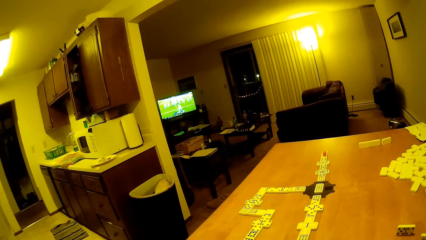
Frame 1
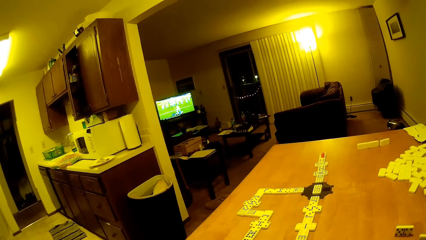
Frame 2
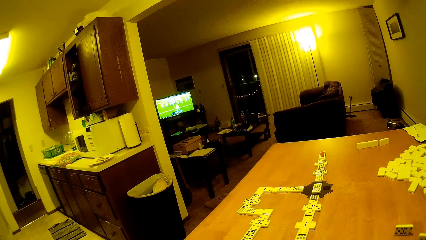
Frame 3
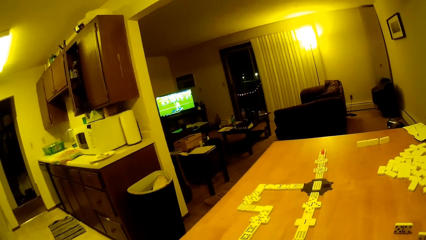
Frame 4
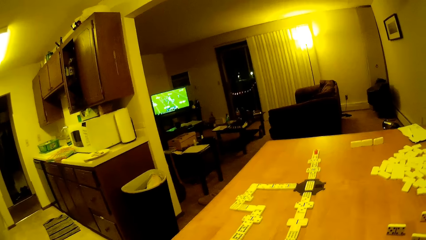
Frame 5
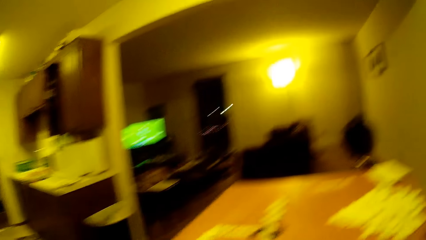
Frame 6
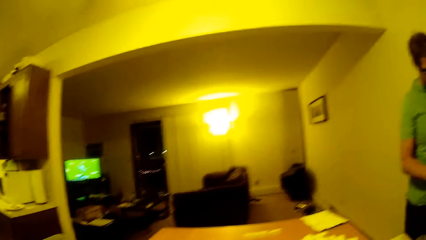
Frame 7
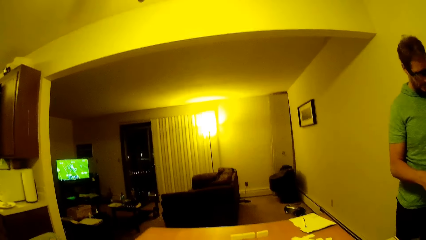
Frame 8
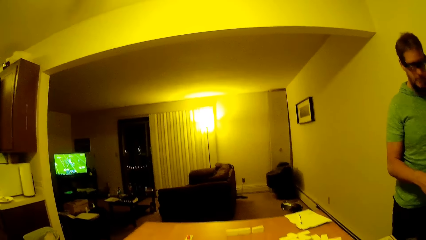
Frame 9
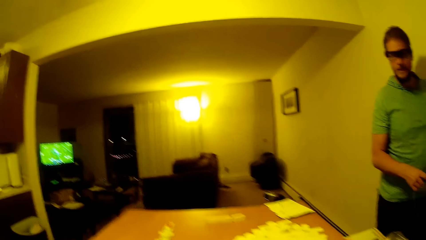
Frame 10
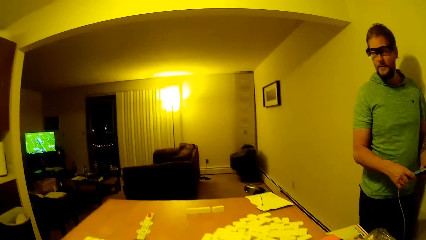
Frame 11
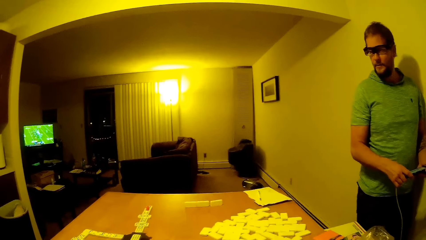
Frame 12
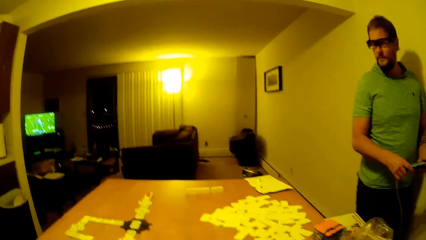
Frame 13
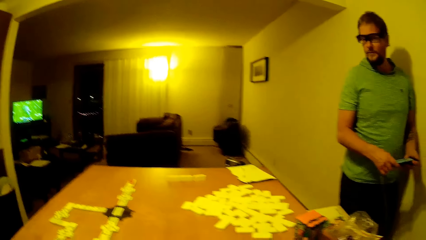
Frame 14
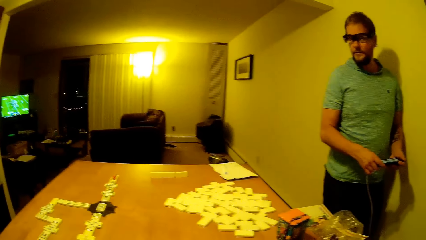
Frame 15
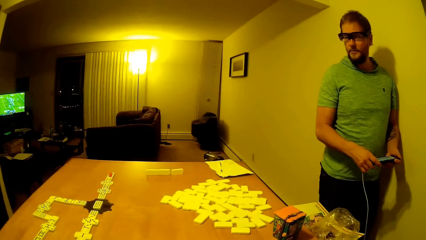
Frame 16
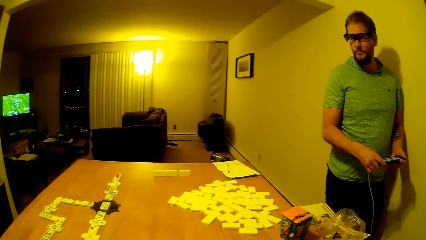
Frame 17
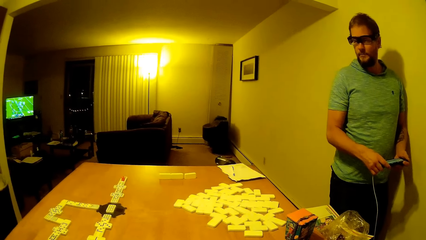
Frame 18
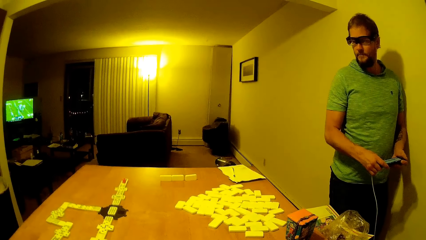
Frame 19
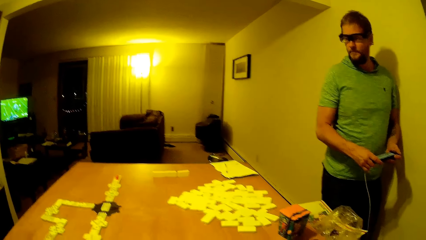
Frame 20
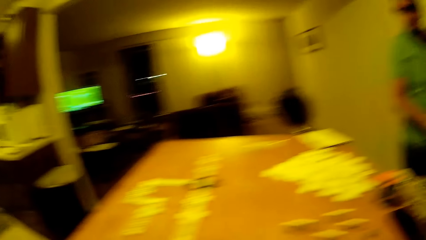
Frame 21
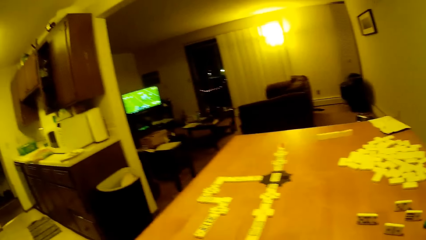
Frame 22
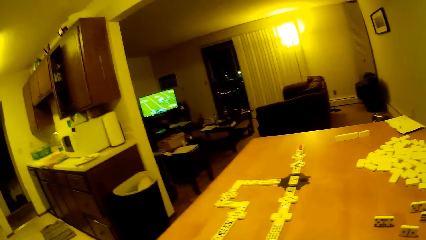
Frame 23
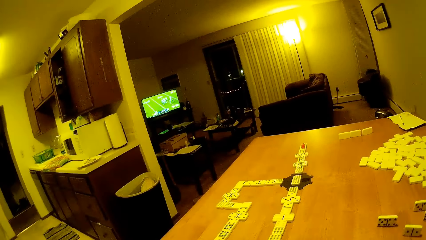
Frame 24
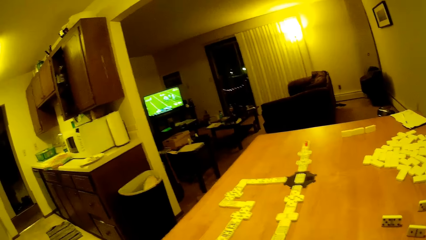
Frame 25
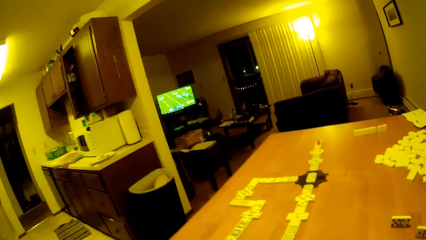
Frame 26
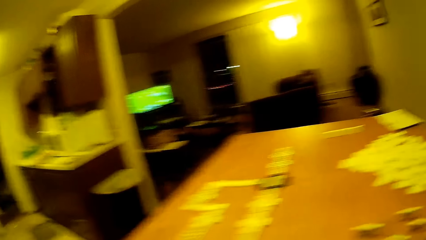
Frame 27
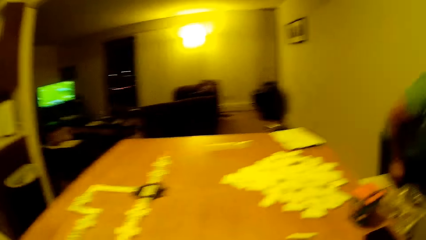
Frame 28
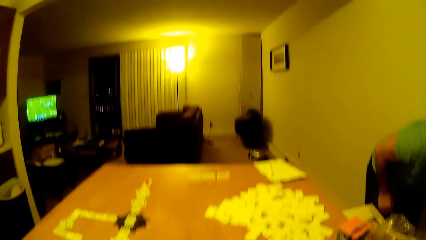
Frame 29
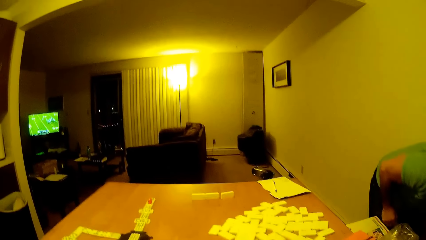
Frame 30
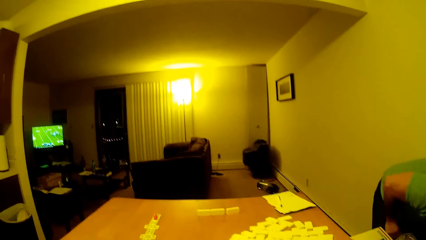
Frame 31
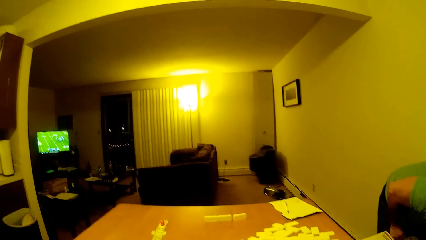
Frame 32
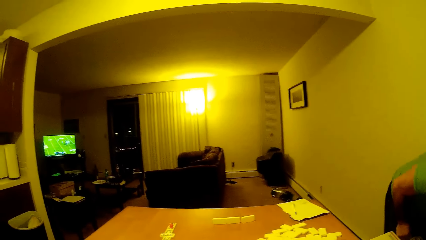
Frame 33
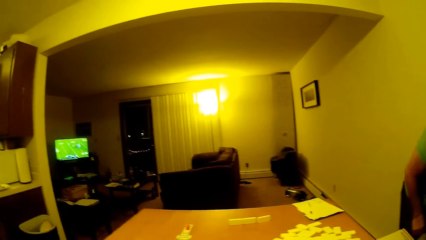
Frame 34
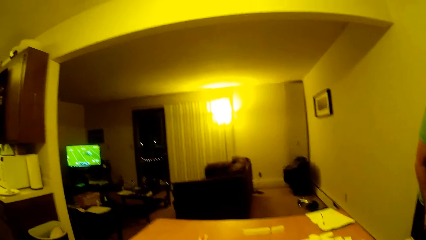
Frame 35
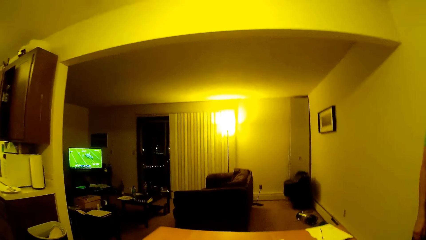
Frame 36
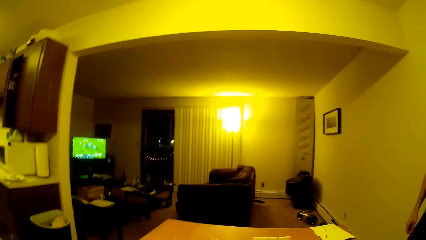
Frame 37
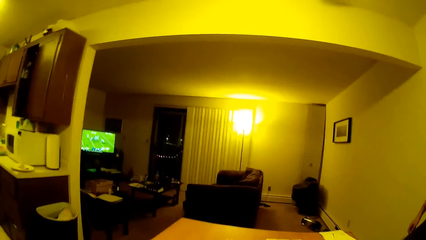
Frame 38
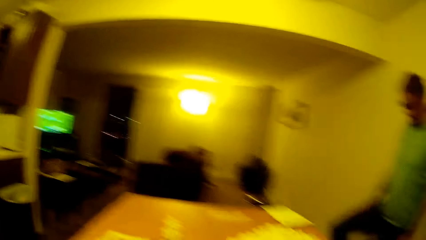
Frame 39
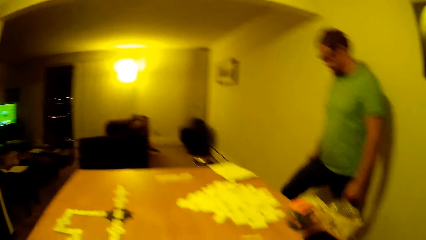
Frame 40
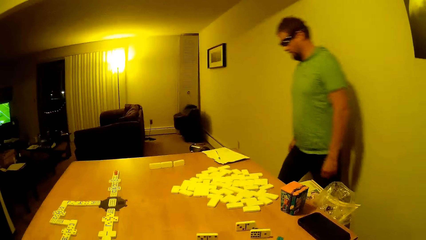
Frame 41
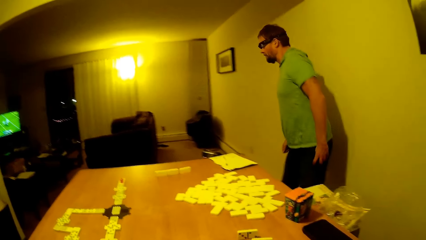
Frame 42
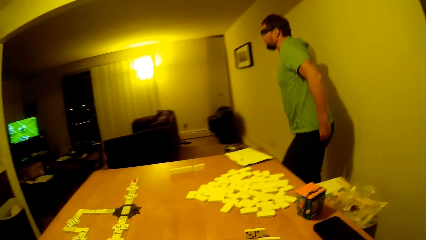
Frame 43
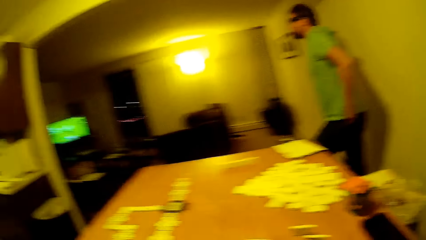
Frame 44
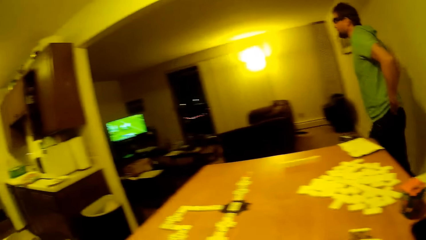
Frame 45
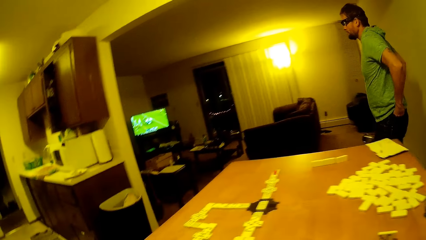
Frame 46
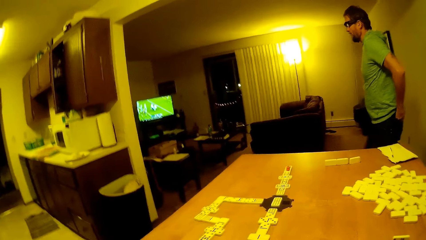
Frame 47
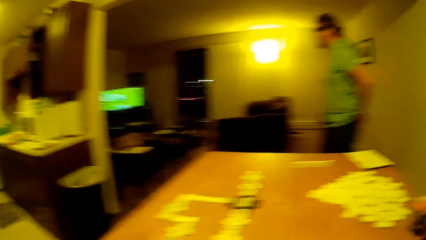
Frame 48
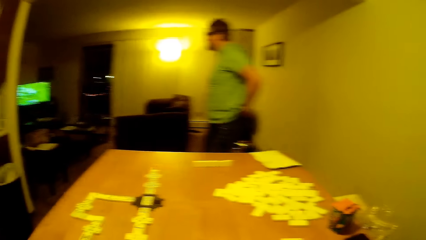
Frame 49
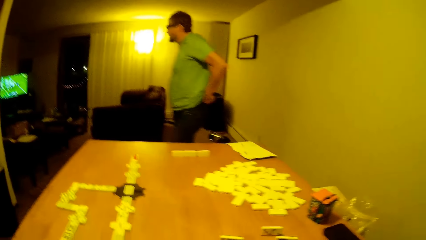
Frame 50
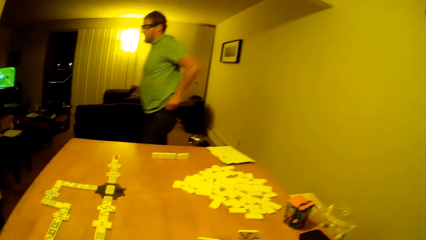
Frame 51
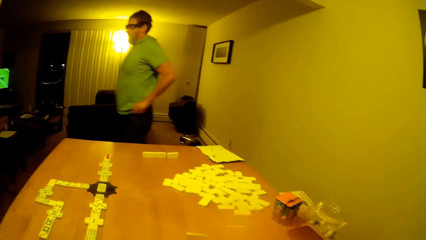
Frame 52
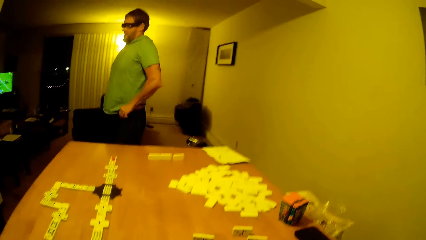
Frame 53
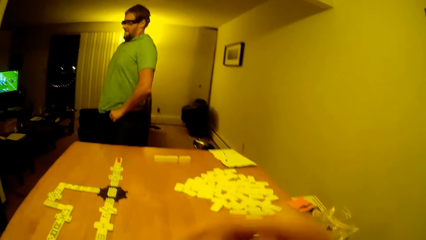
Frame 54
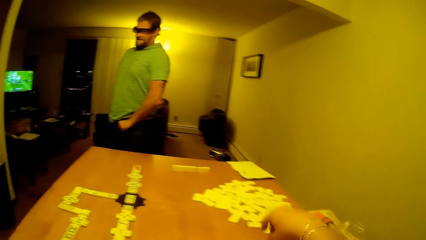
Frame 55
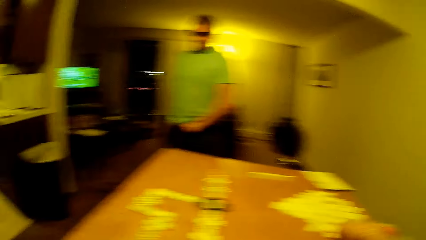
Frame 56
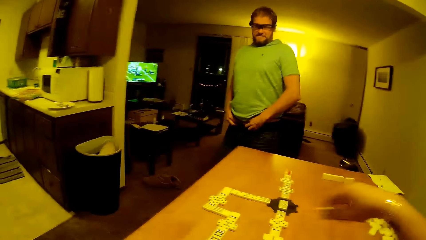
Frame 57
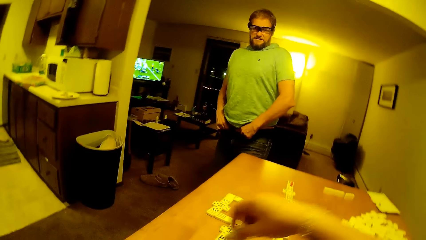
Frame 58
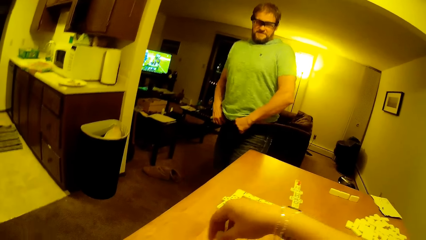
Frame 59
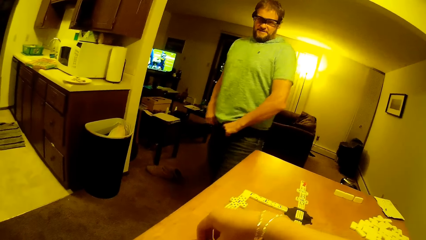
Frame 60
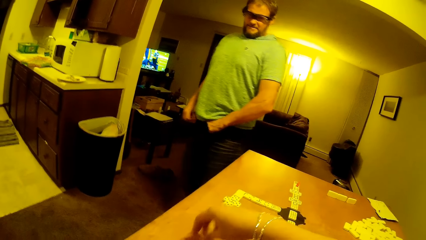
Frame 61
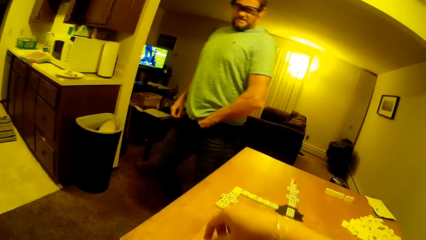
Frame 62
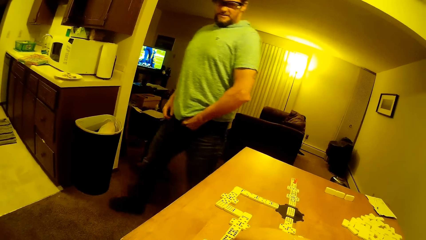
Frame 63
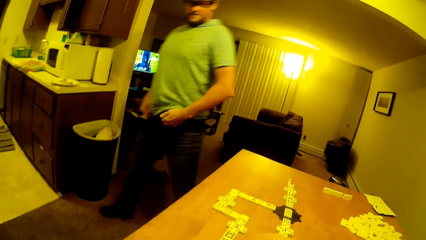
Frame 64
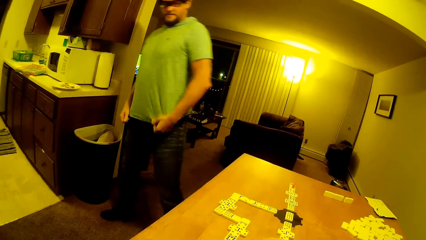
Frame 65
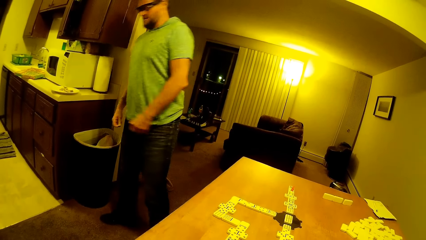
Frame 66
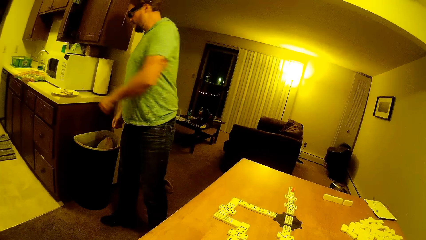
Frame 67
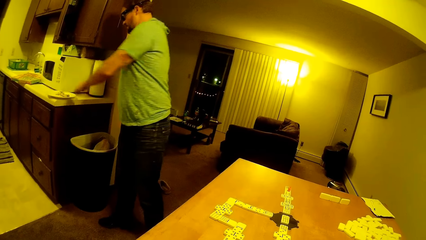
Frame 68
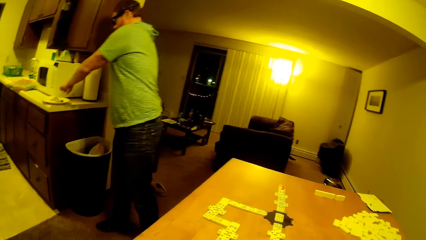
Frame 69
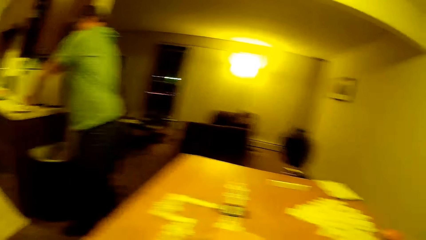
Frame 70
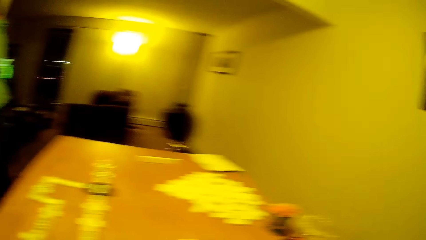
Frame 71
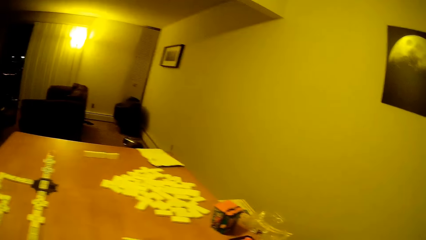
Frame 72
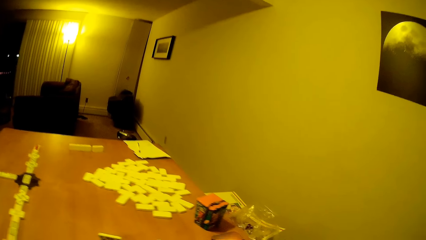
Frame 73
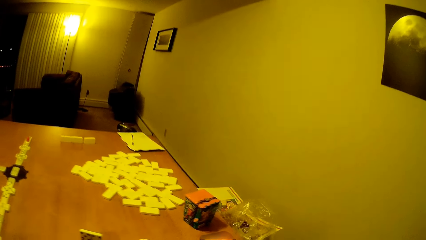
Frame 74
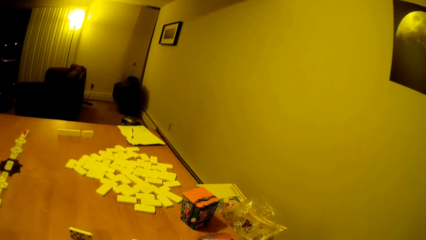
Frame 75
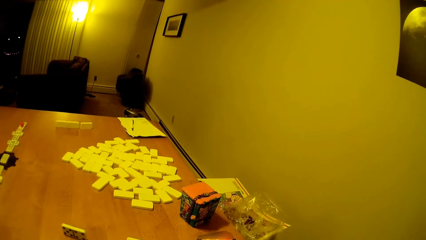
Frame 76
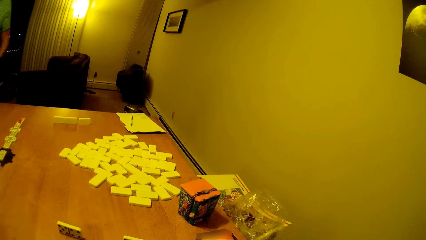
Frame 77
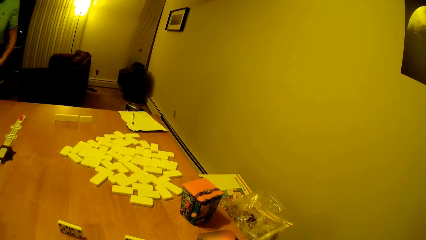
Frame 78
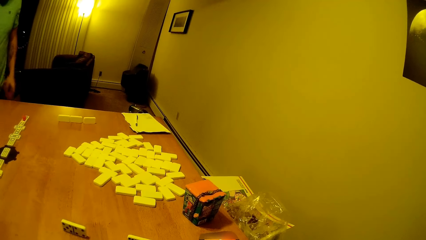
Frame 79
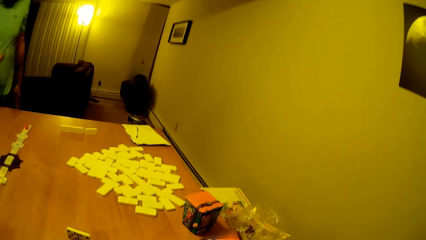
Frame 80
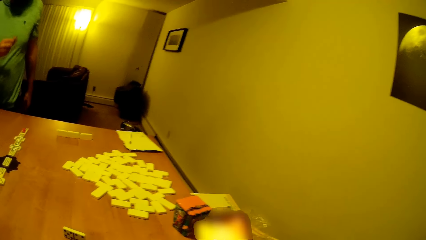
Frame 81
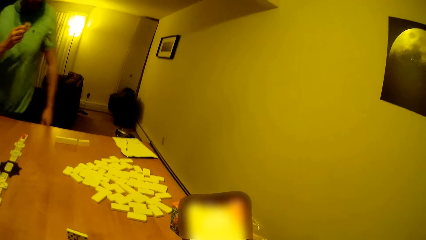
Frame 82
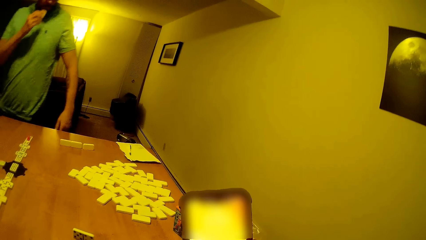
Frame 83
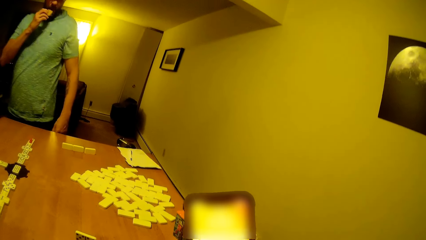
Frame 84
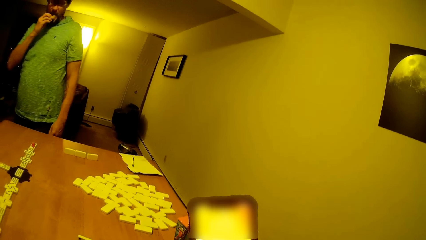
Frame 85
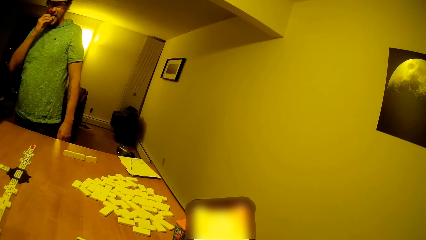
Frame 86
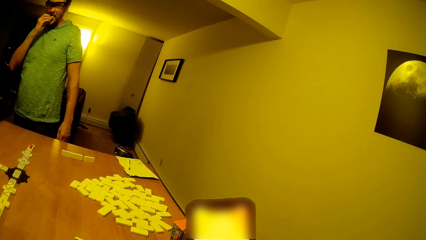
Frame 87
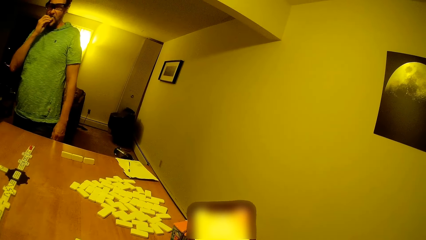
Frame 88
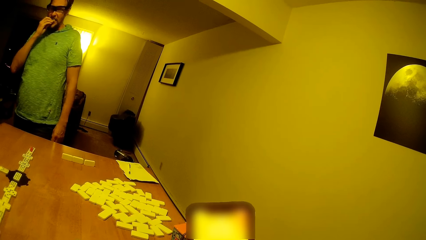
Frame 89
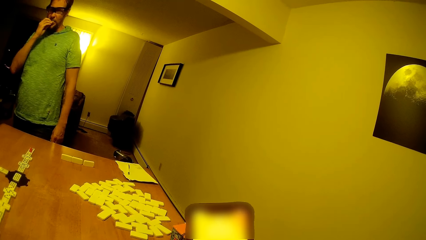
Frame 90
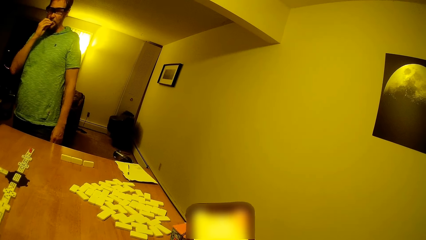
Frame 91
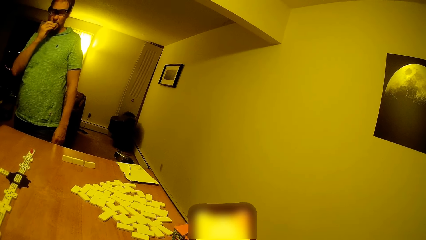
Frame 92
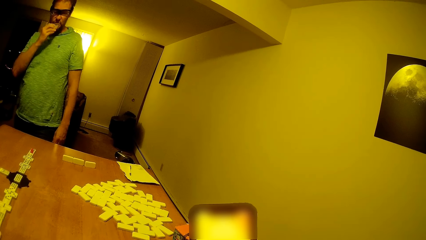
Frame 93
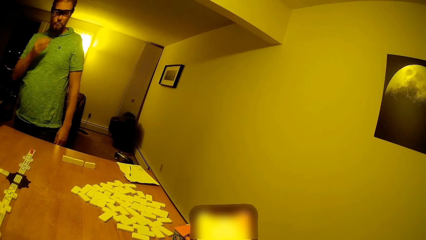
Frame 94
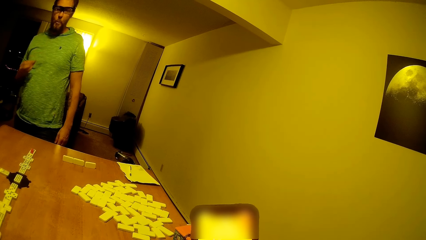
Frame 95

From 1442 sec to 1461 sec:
A man bends at the room. The camera wearer looks around the room. The man walks forward in the room. The camera wearer lifts her hand forward. The man lifts up his trouser. The camera wearer places the pai gow tile or dice on the table. The man walks around and picks up a snack from the plate. The camera wearer looks around. The man bites the snack on his hand. The camera wearer touches her phone.
